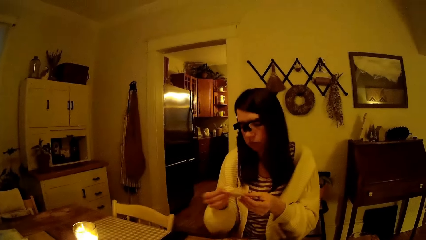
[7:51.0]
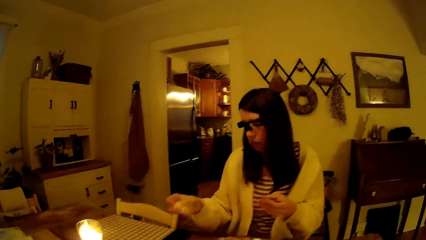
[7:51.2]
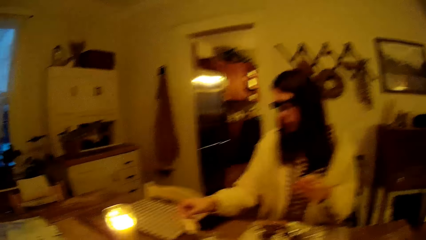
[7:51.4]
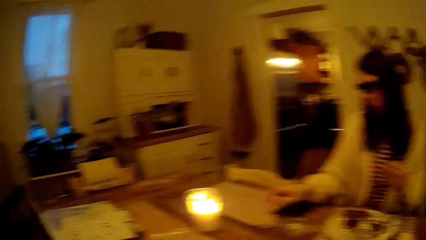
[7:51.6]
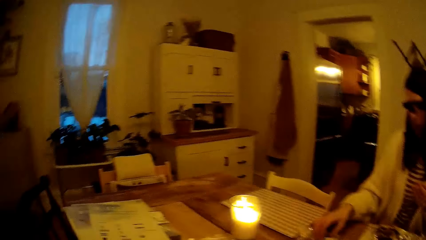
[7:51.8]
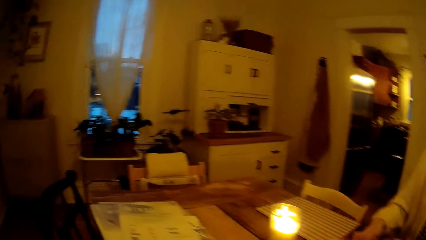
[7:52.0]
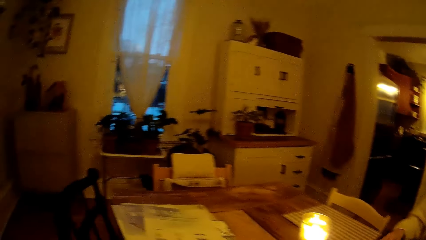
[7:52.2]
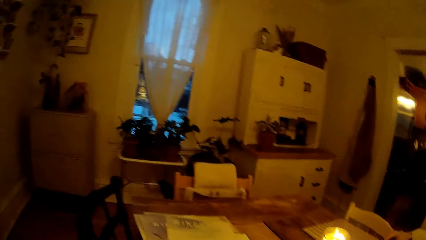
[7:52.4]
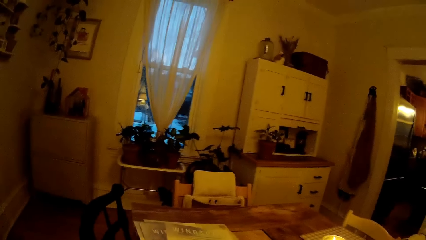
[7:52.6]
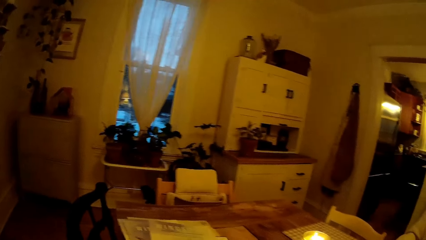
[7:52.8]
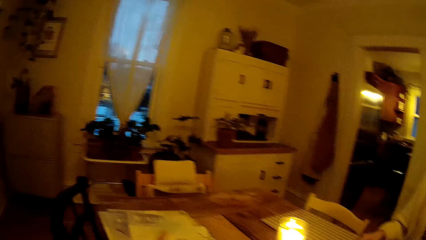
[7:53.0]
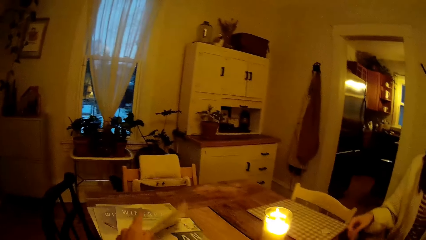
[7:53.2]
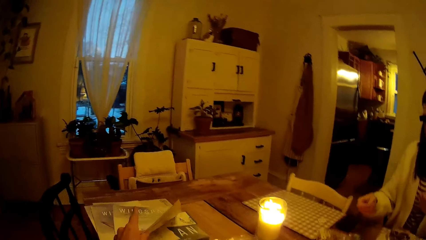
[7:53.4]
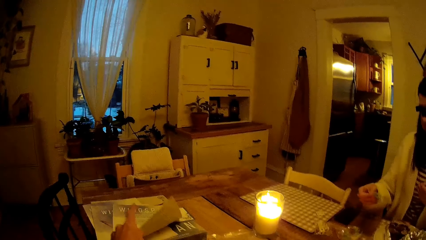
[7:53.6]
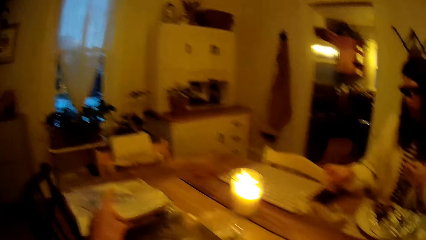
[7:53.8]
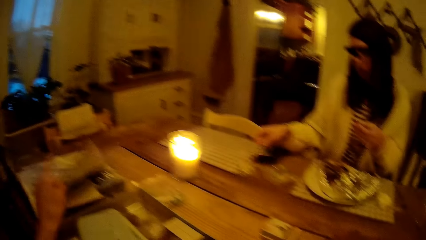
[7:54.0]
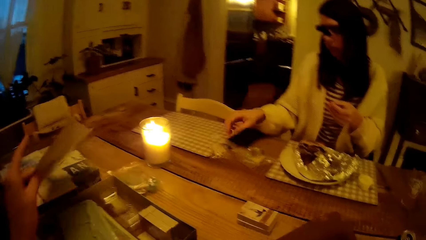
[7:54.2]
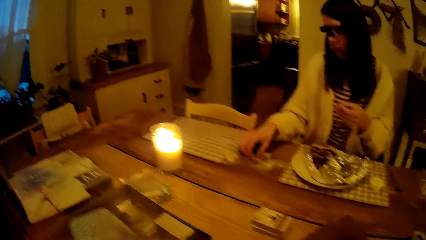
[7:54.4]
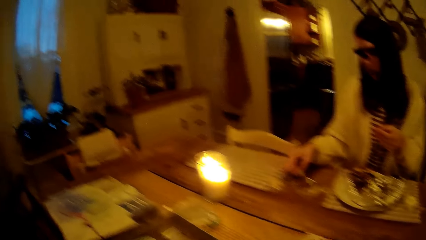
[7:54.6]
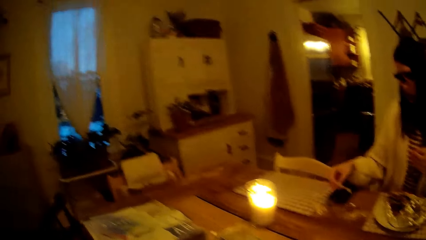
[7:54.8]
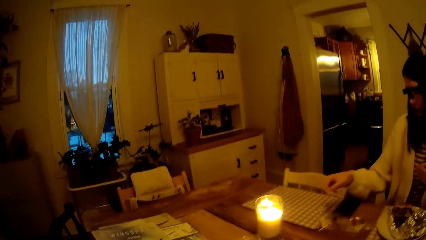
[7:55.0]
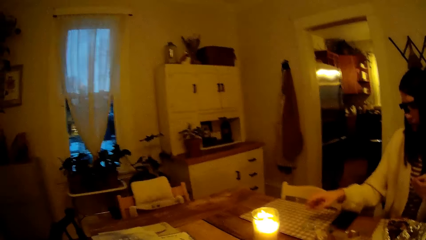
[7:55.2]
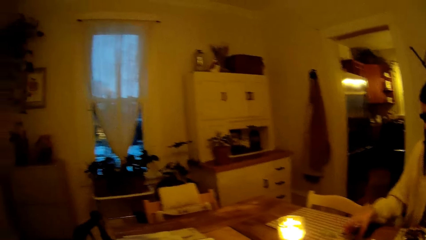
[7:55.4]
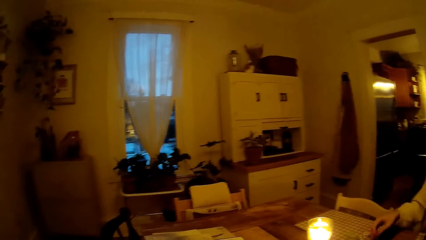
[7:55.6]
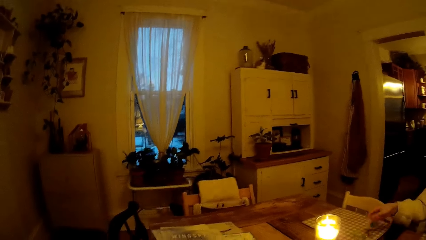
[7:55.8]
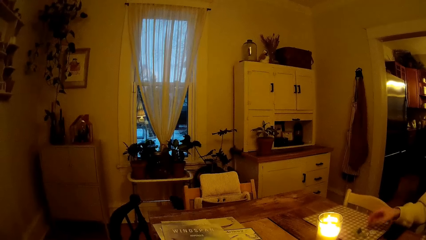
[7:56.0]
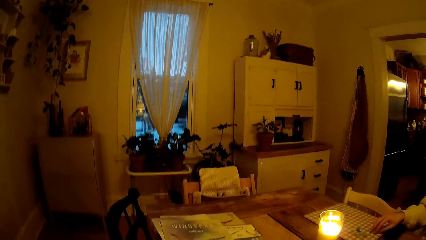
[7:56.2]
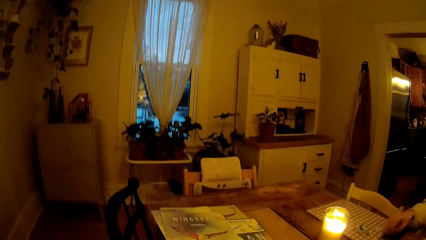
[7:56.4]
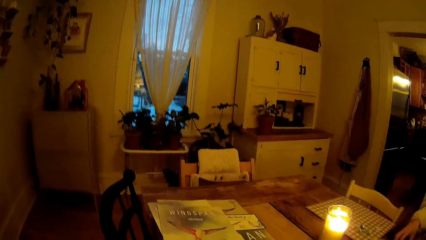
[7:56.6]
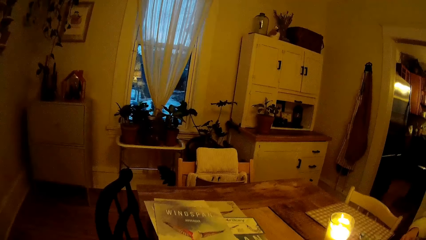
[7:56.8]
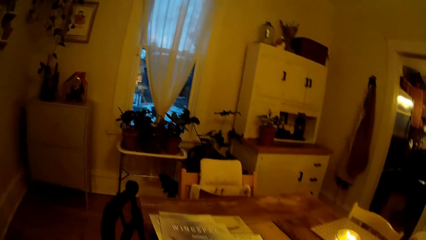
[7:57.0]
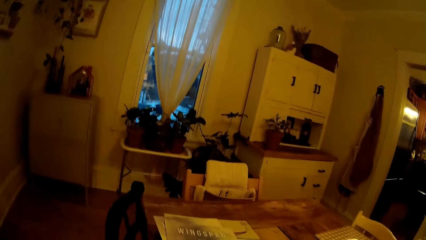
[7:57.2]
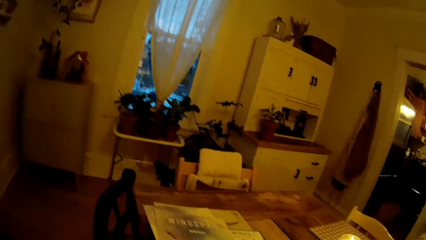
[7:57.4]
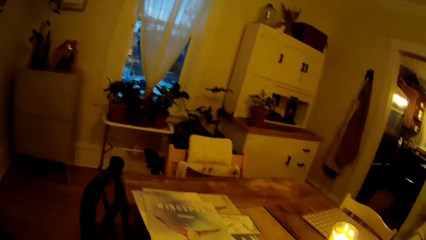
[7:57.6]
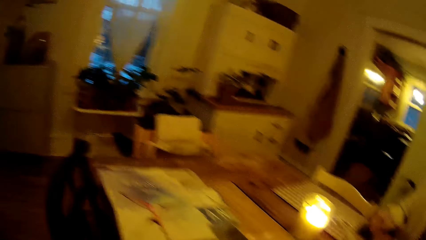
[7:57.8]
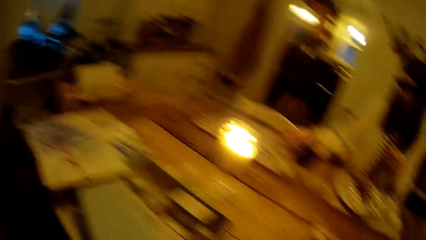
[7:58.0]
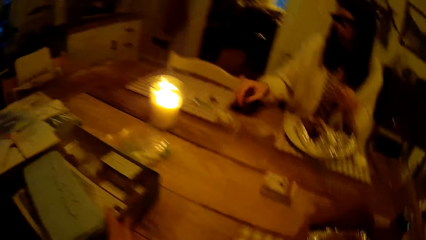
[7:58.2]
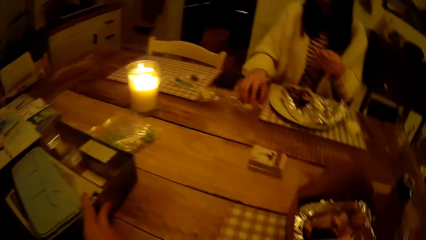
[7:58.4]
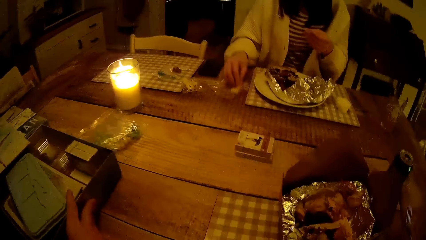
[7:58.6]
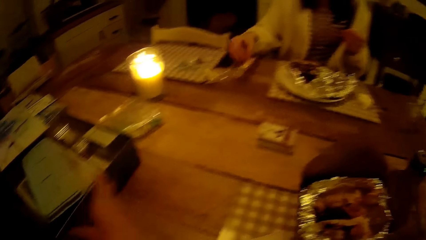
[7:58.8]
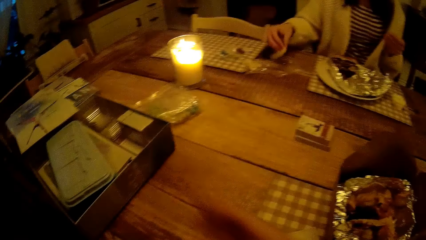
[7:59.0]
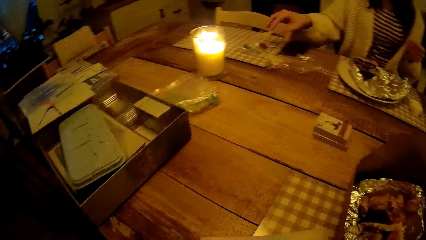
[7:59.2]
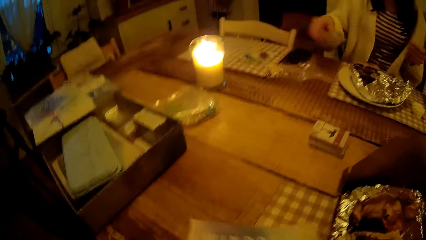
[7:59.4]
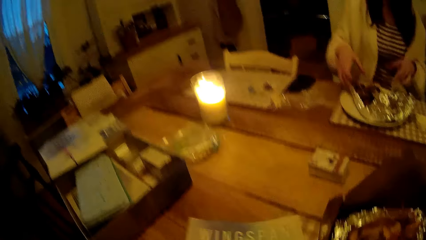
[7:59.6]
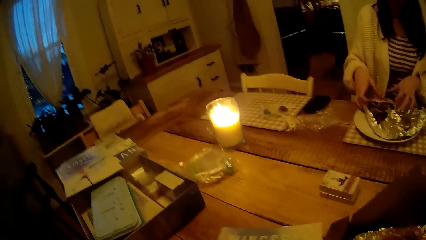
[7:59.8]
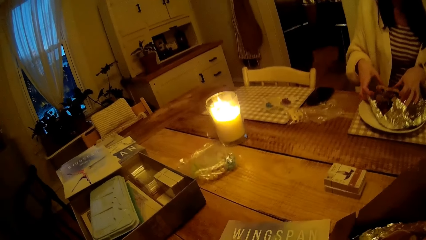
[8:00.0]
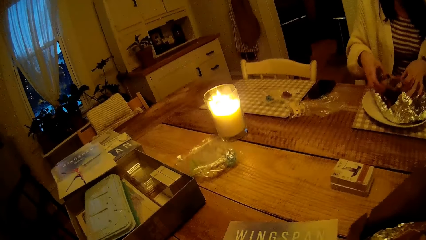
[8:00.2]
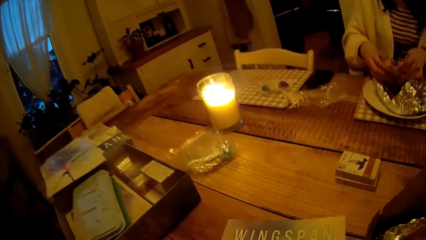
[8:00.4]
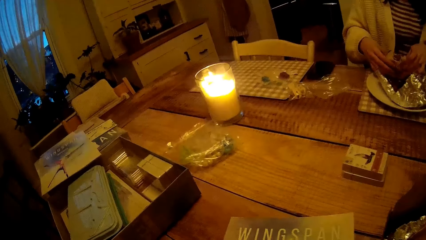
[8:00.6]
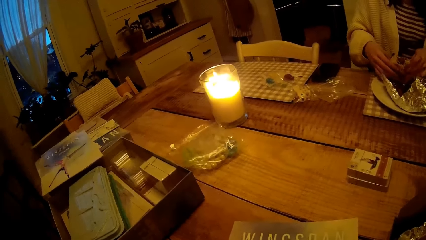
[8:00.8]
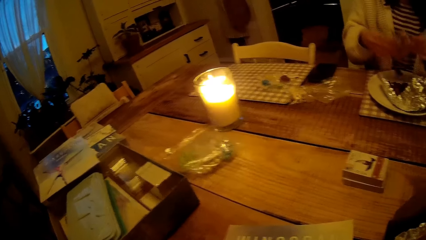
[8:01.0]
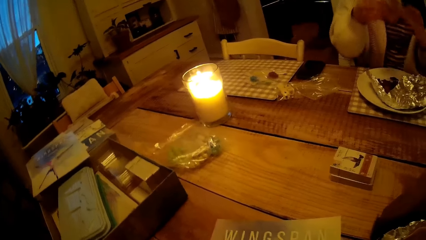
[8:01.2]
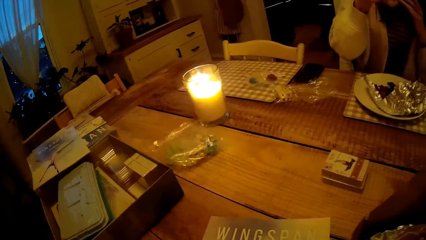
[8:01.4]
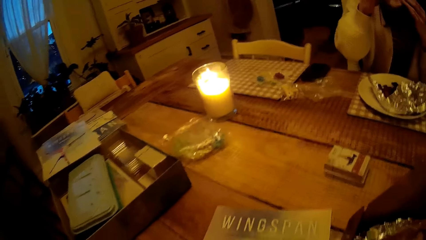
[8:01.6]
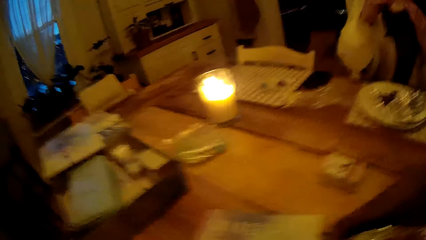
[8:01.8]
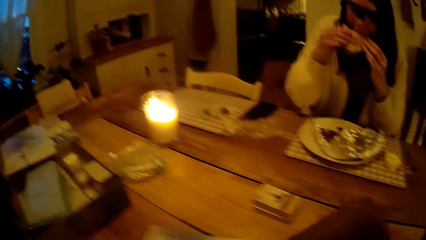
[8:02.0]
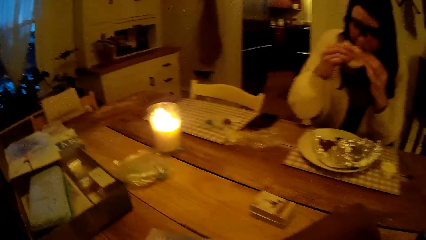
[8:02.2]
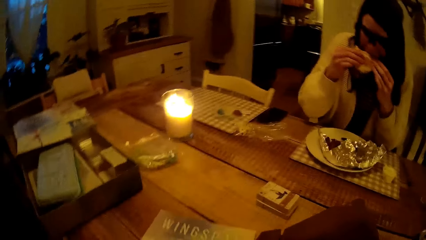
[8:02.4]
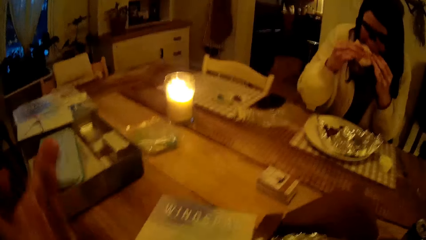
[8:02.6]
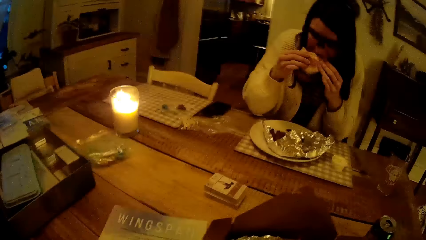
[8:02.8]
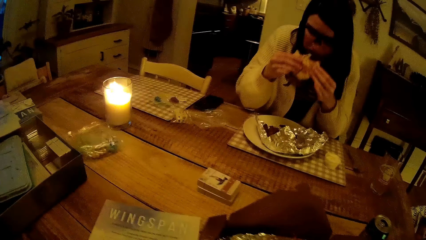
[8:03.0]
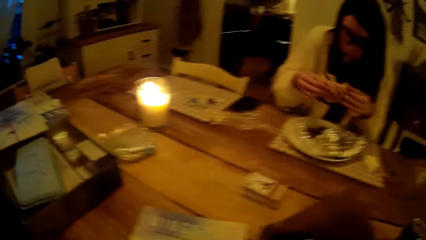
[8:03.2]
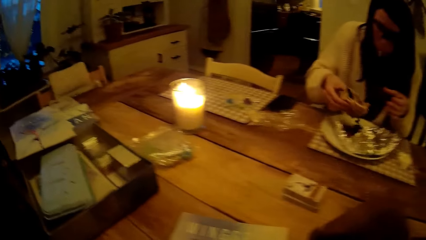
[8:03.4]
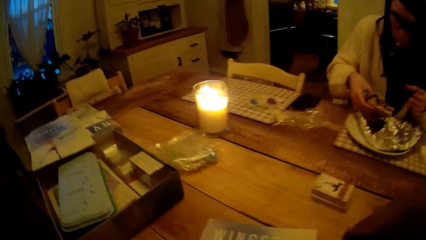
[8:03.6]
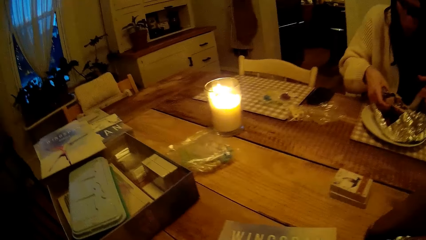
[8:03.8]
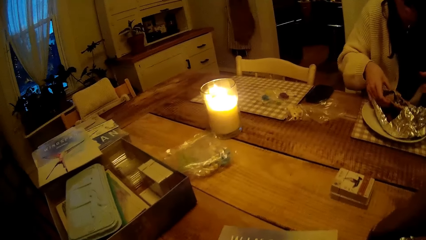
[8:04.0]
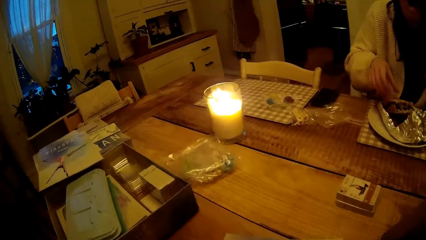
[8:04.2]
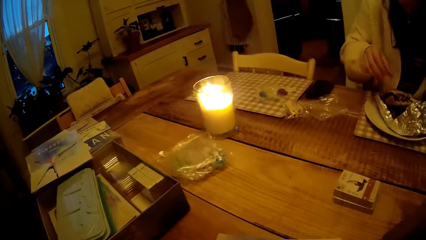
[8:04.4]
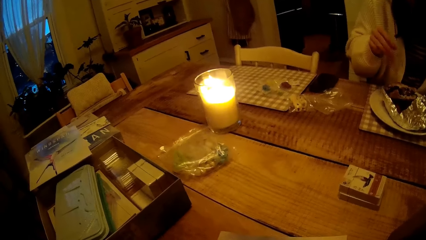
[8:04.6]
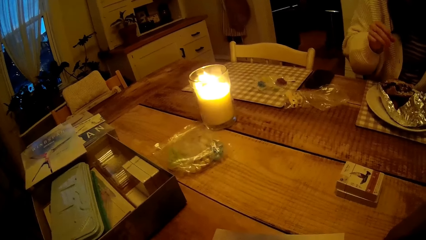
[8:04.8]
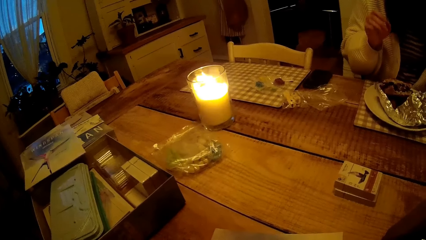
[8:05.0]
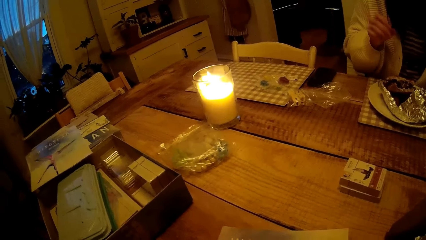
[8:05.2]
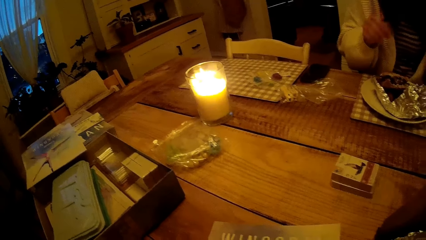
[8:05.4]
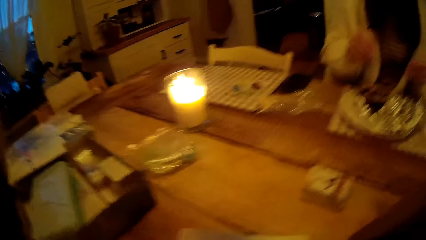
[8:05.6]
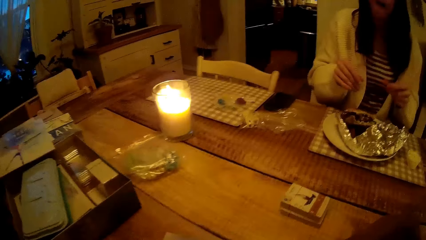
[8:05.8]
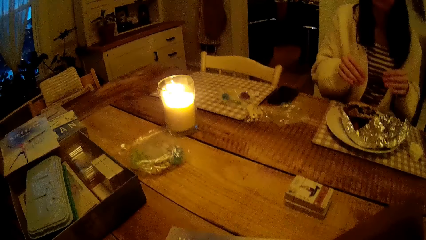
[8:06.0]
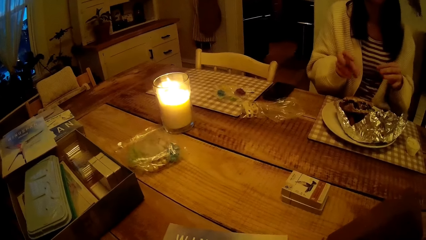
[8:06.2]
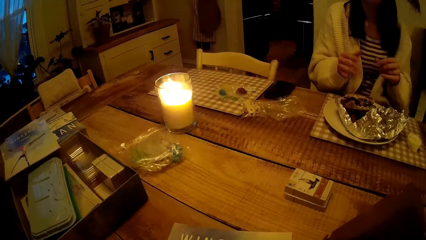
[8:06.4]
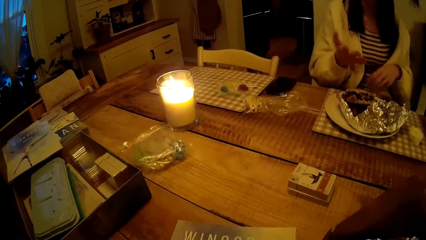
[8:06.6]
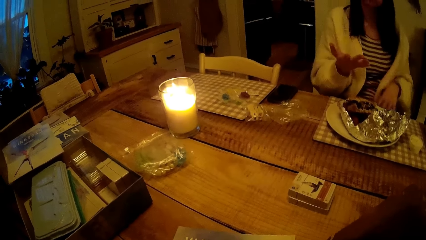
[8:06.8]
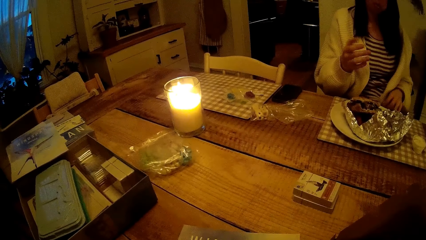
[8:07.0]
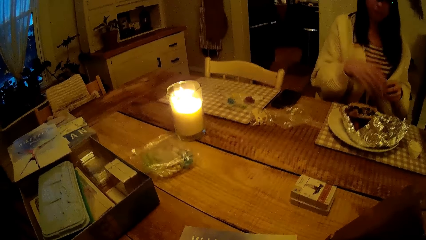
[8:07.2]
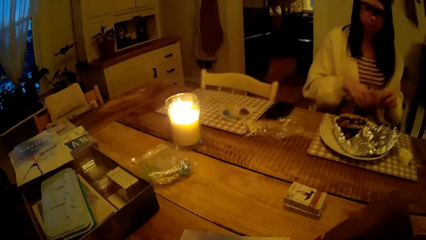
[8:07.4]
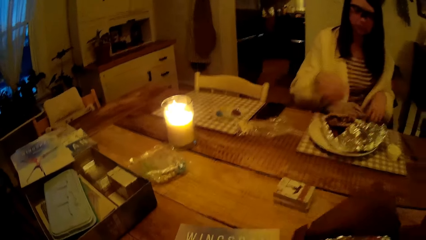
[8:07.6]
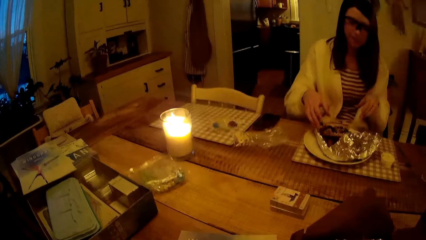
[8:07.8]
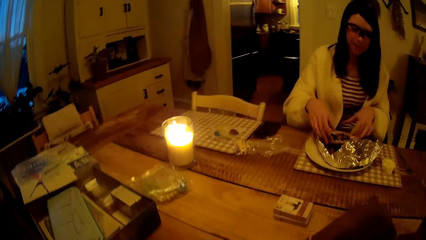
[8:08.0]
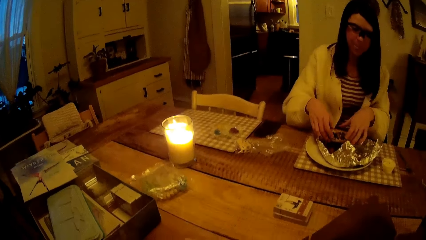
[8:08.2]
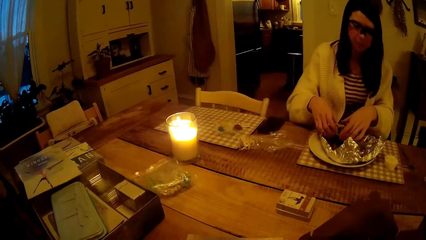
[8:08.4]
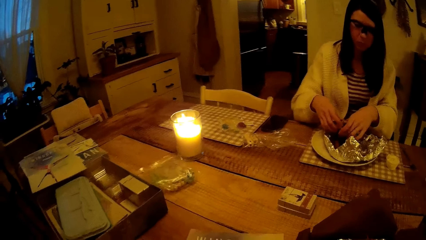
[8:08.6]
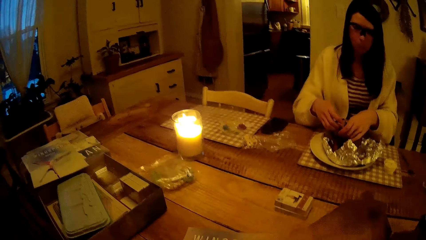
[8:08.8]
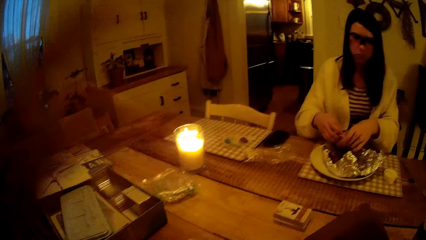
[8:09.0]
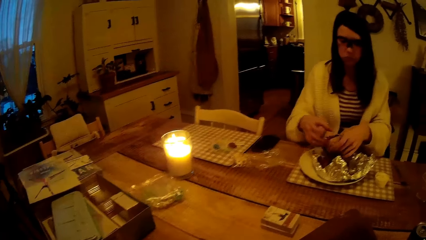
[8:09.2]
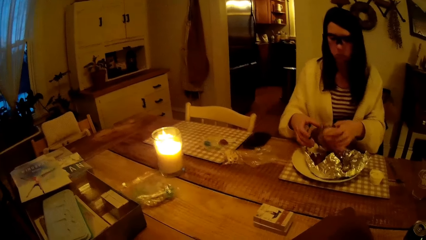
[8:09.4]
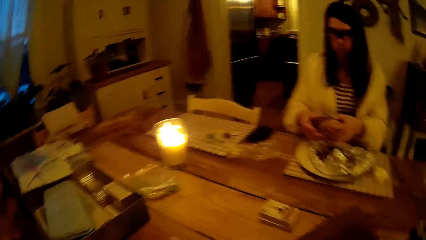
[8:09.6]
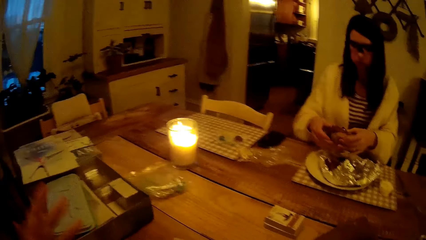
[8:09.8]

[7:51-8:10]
The woman drops the pack of game pieces on the table with her right hand. The camera wearer picks a paper from the stack of papers on the game lid with his left hand. The woman drops the pack of game pieces on the table with her right hand. The woman picks the pack of game pieces on the table with her right hand. The woman drops the pack of game pieces on the table with her right hand. The woman picks the pack of game pieces on the table with her right hand. The woman drops the pack of game pieces on the table with her right hand. The woman picks the pack of game pieces on the table with her right hand. The camera wearer picks a paper from the table with both hands. The woman drops the pack of game pieces on the table with her right hand. The woman picks the burger in the plate of food on the table with both hands. The woman eats the burger from the plate of food with both hands. The woman drops the burger in the plate of food on the table with her right hand. The woman wipes the hand with the napkin. The woman picks the napkin on her thigh with her left hand. The woman holds the napkin with both hands. The woman drops the napkin on her thigh with both hands. The woman picks the burger in the plate of food on the table with both hands and holds the burger.
